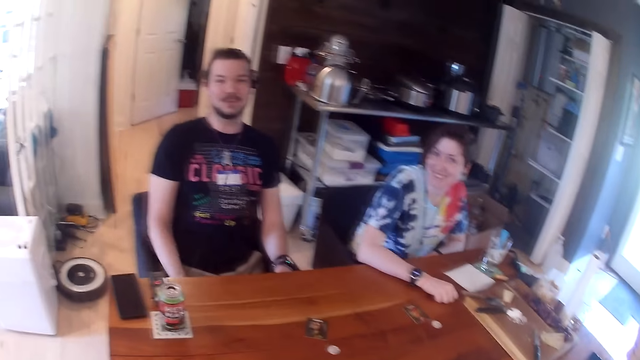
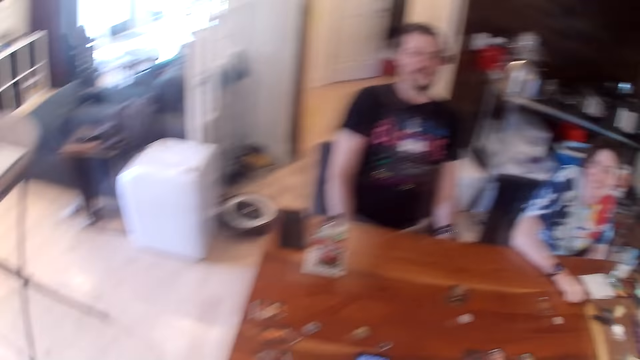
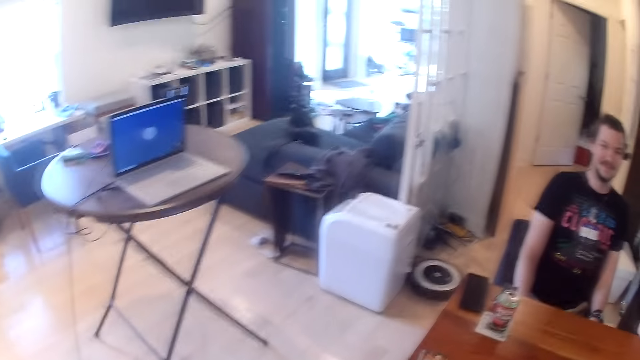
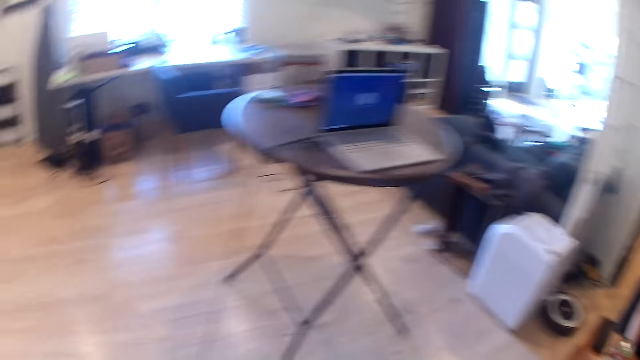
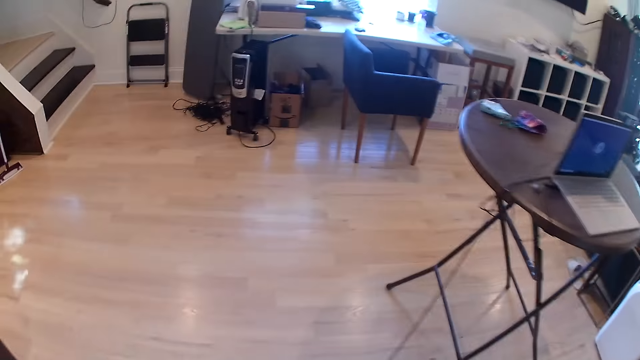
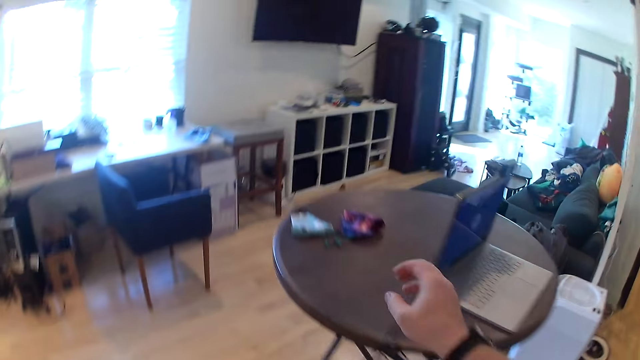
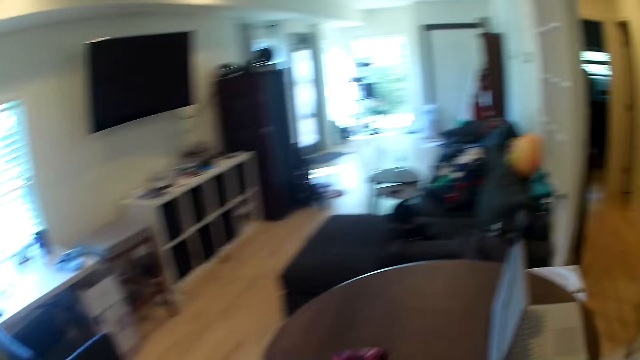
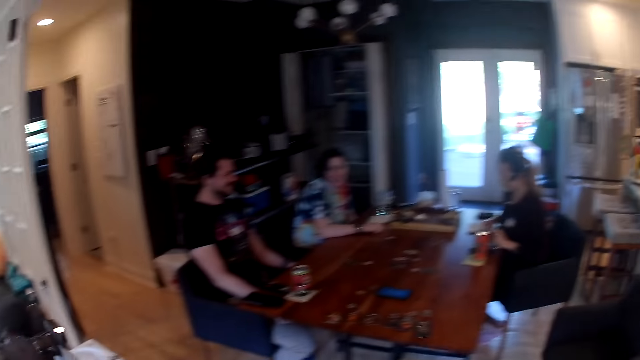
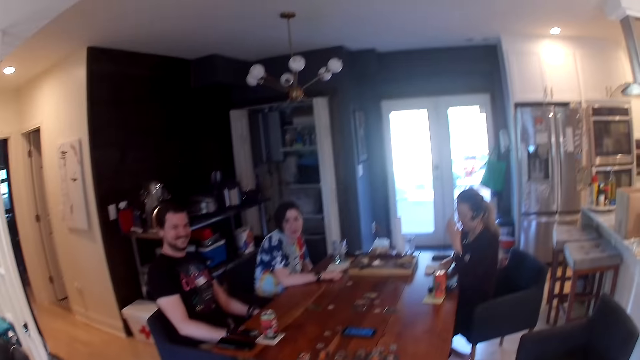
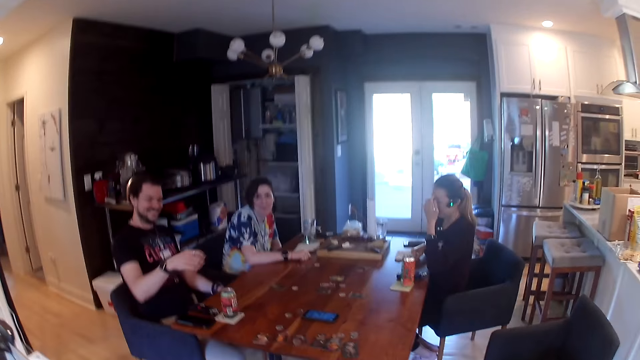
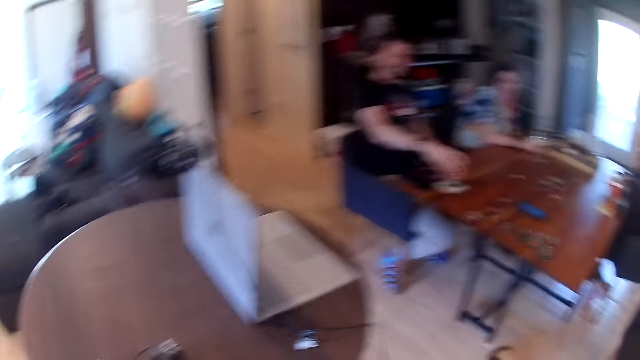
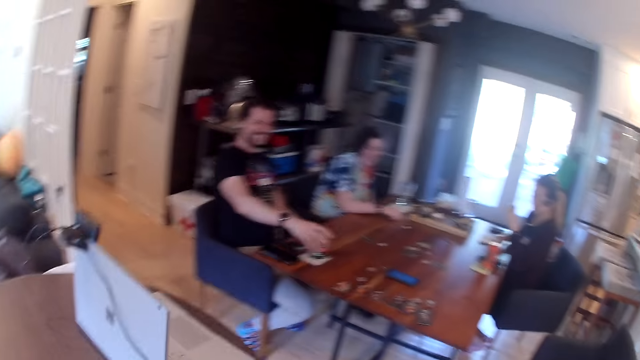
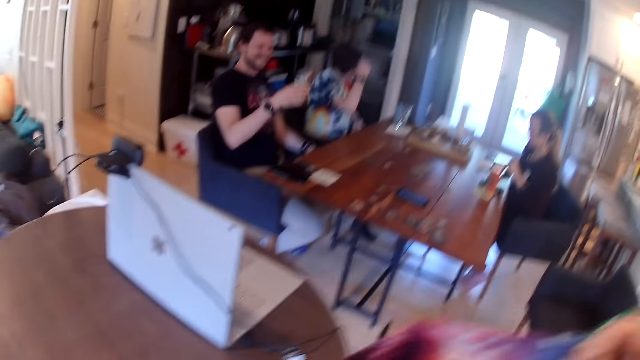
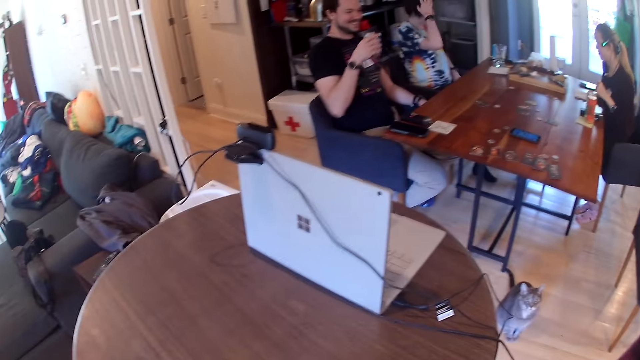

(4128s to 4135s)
The camera wearer walks towards a table in the living room. He stretches his right hand towards a face mask on the table. He picks something from the table with the right hand. He looks around. The woman converses with the camera wearer. The man picks a canned drink from the table with his right hand. The camera wearer raises the hand.
